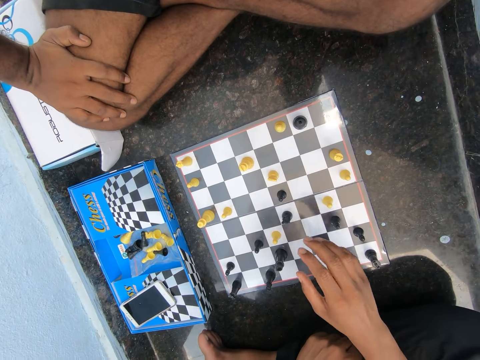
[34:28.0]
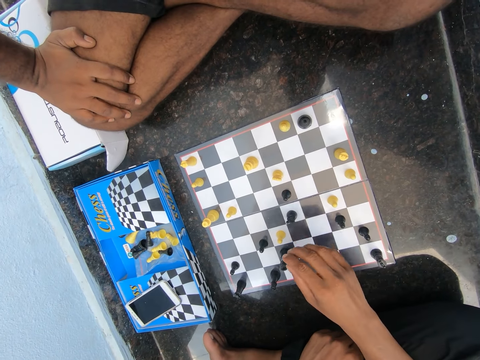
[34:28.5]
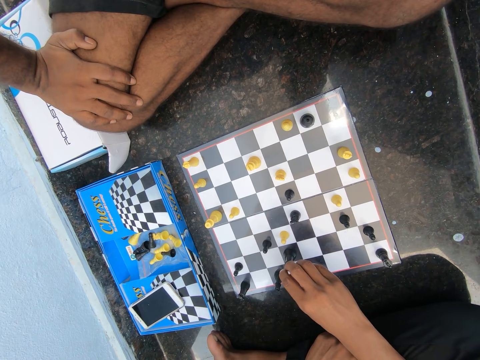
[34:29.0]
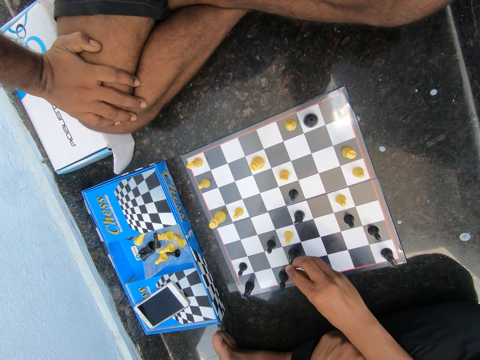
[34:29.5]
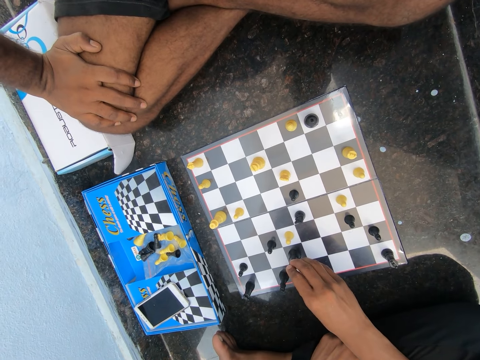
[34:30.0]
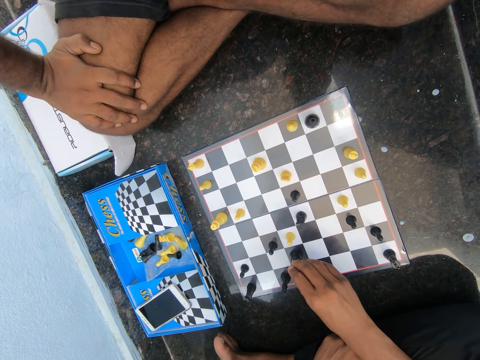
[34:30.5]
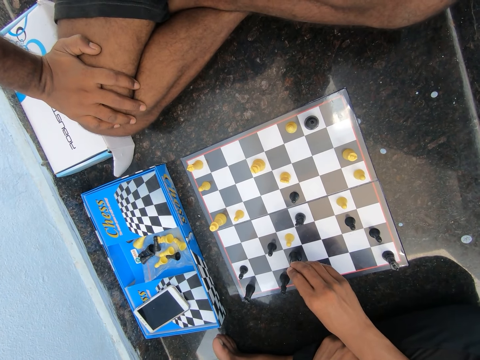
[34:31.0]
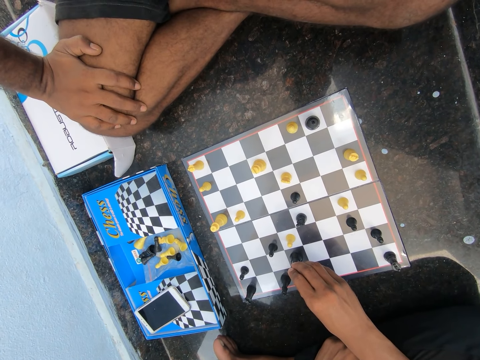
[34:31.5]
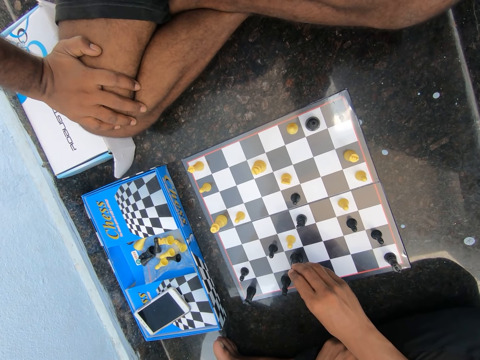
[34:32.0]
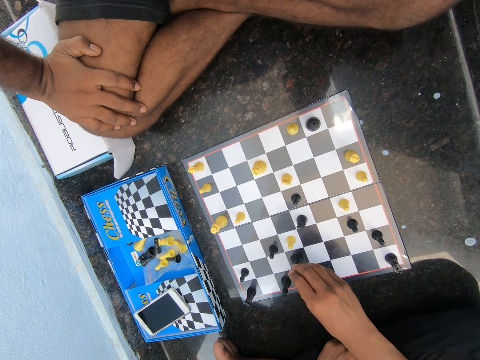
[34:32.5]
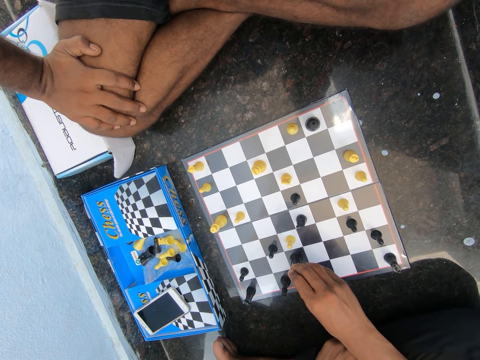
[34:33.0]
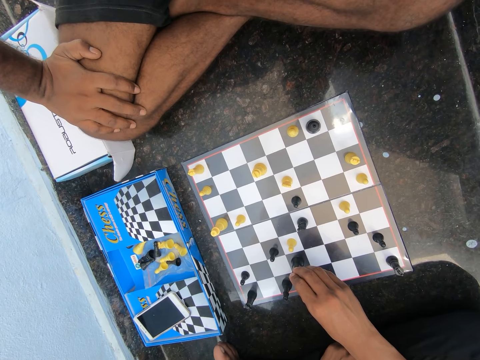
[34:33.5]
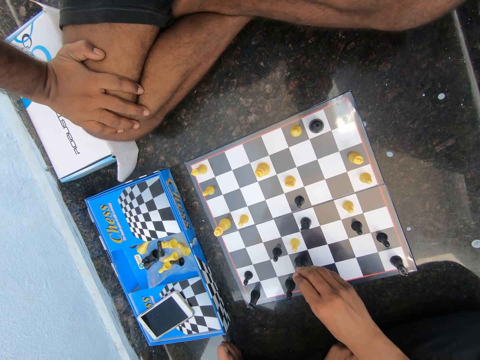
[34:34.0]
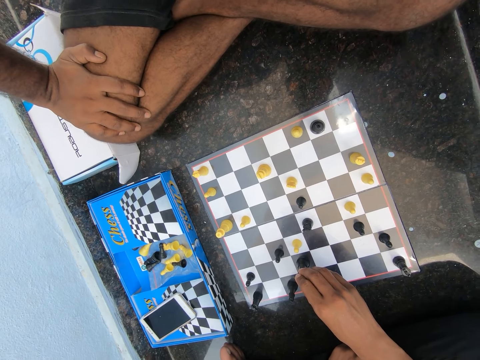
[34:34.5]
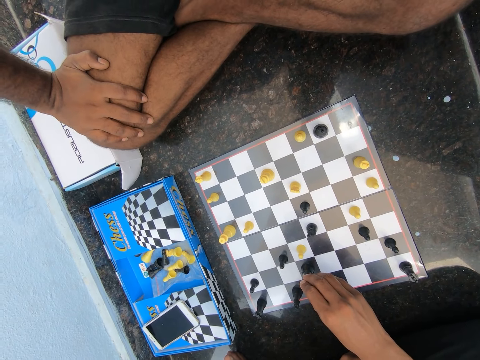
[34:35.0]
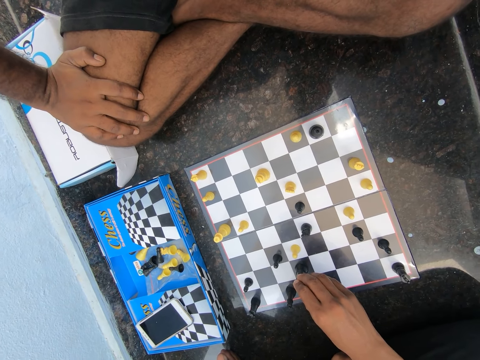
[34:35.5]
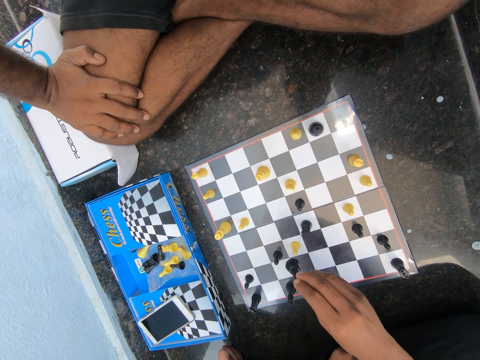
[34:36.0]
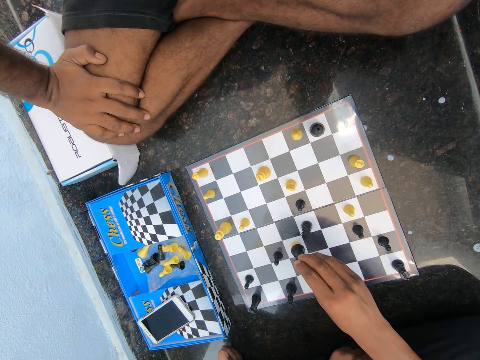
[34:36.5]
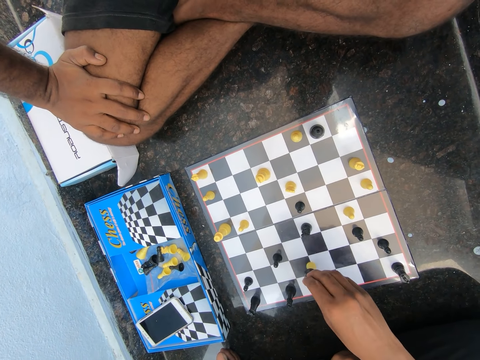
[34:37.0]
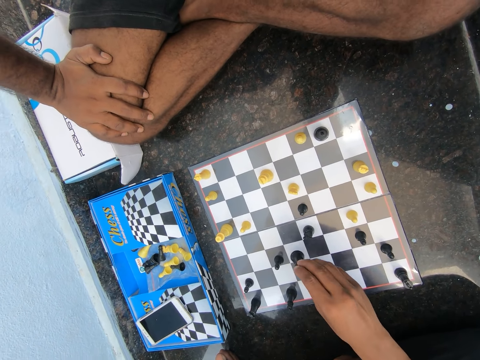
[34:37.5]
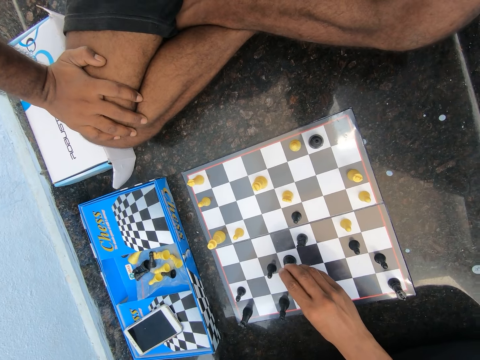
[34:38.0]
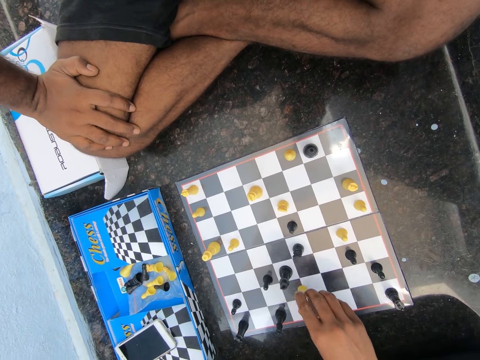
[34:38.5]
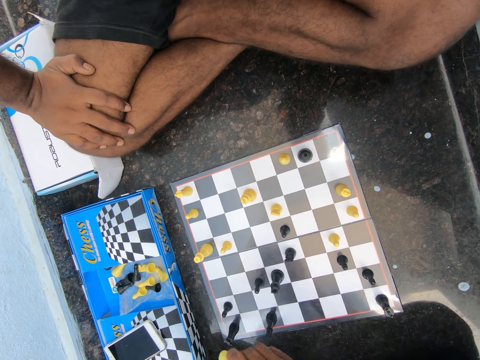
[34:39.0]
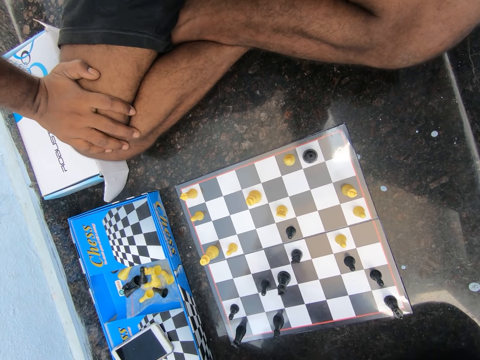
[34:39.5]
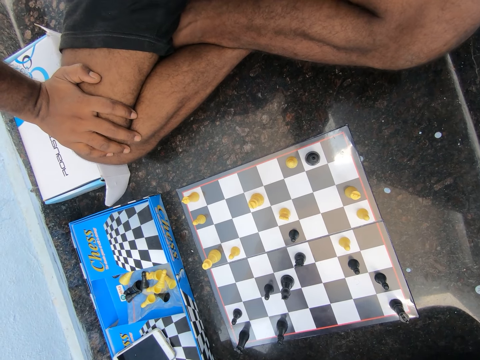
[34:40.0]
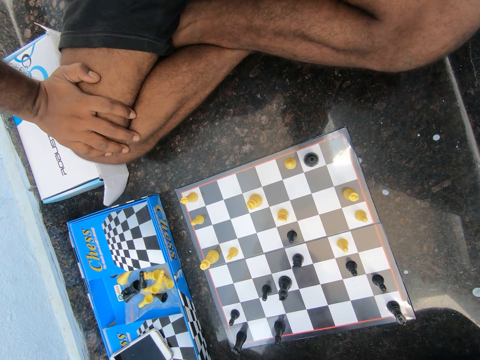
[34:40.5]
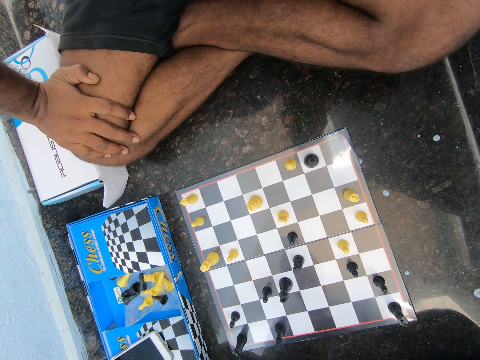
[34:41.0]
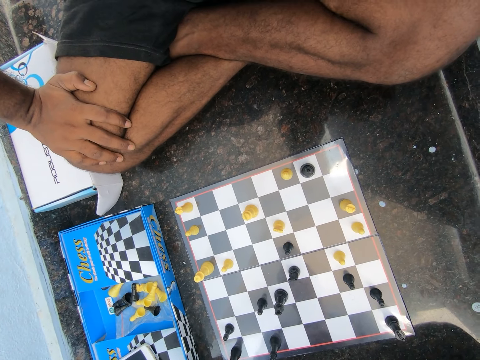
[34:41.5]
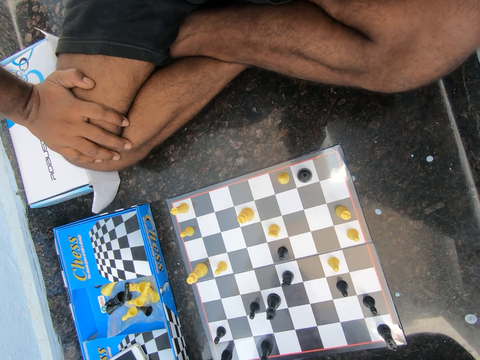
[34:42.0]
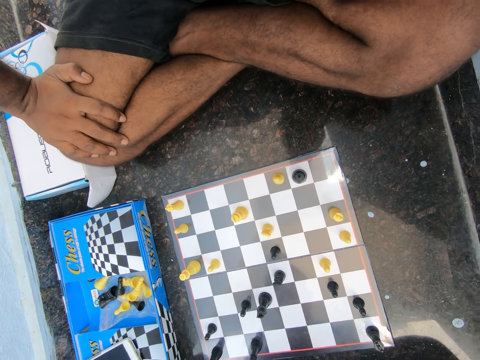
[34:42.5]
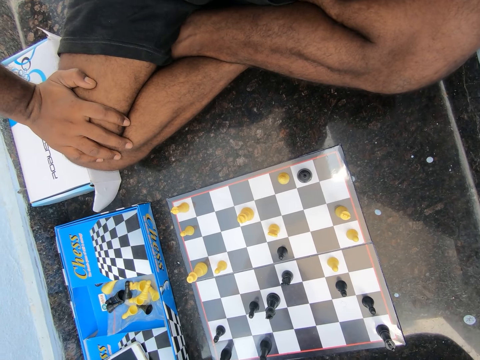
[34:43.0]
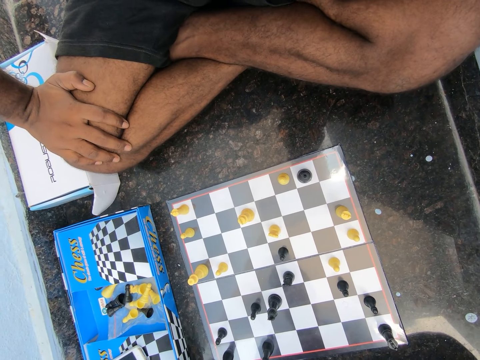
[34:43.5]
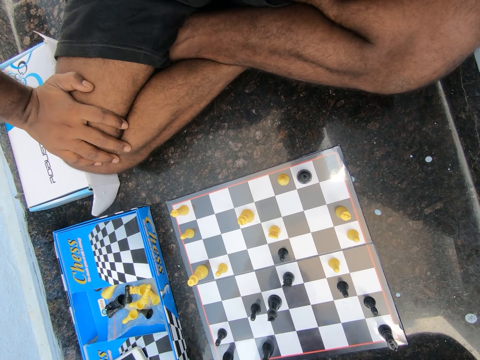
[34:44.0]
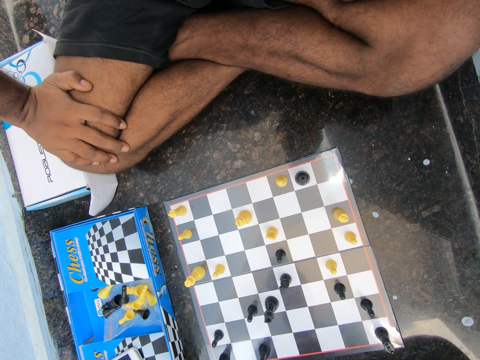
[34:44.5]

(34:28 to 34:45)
The camera wearer holds a chess pawn. They move the chess pawn across the chess board. They play chess on the floor in the room. They pick up a chess pawn and drop the chess piece on the chess pack on the floor of the room. They look at the chess board.

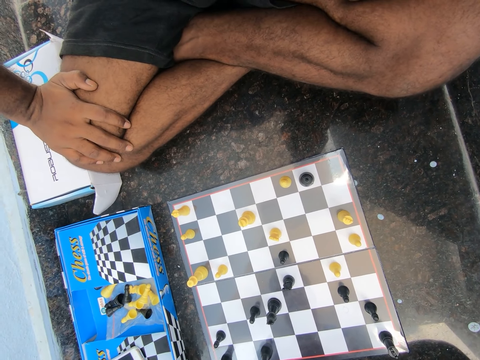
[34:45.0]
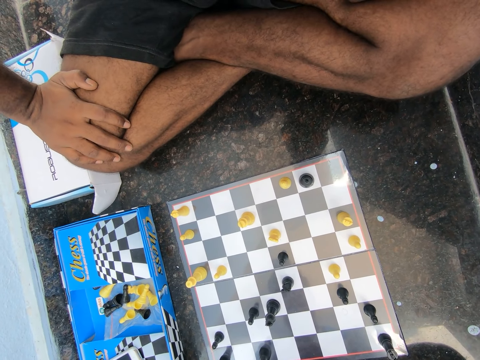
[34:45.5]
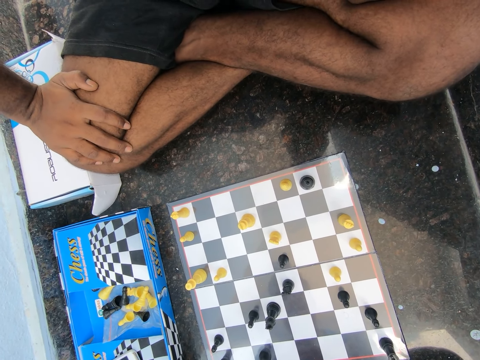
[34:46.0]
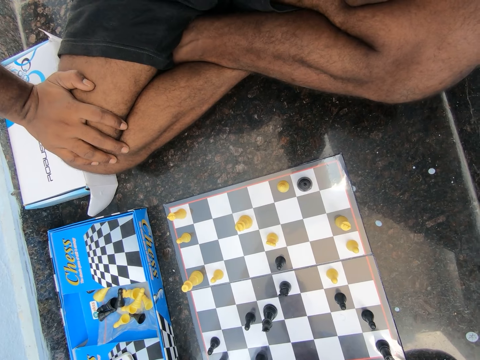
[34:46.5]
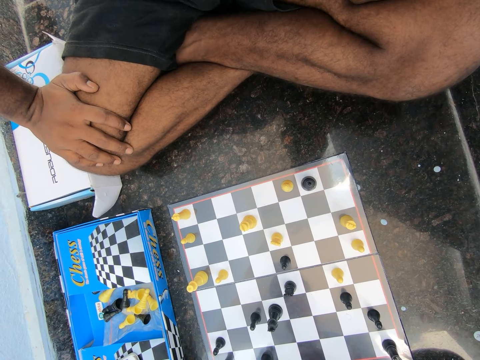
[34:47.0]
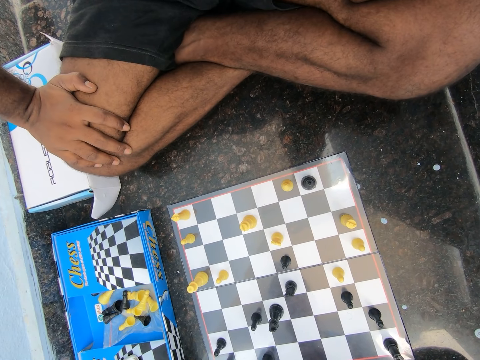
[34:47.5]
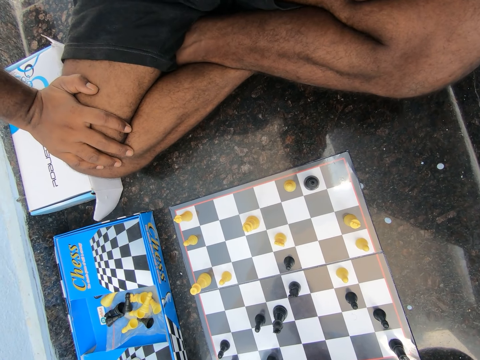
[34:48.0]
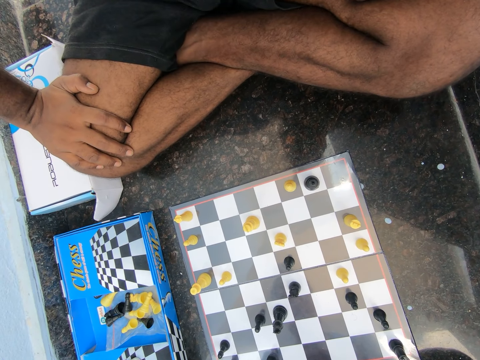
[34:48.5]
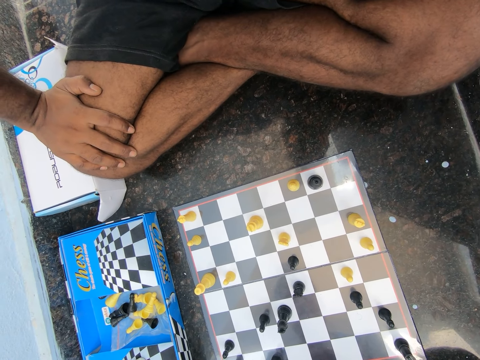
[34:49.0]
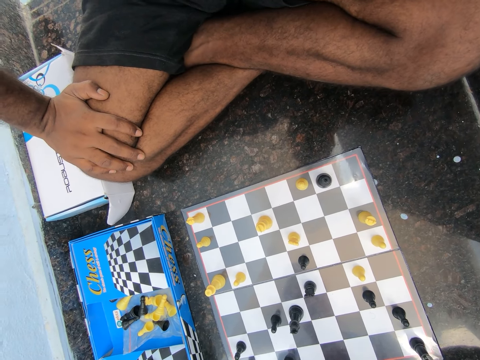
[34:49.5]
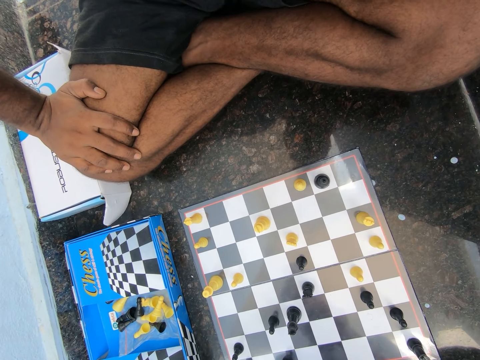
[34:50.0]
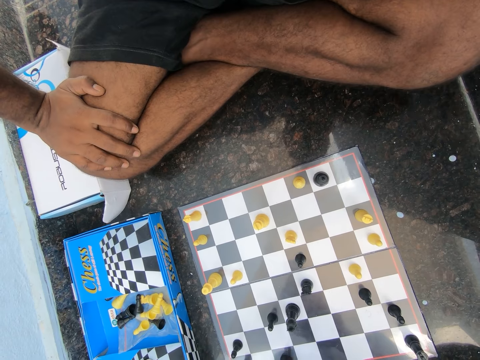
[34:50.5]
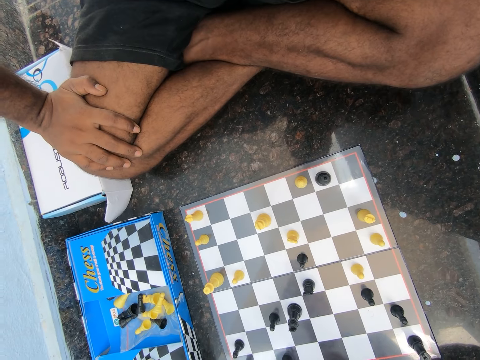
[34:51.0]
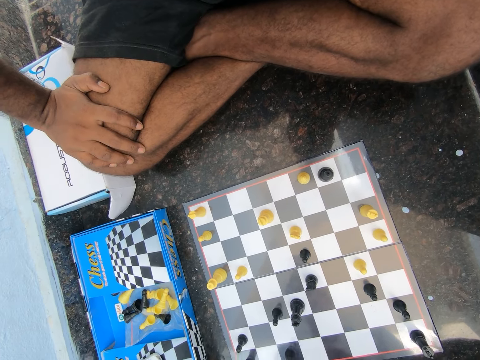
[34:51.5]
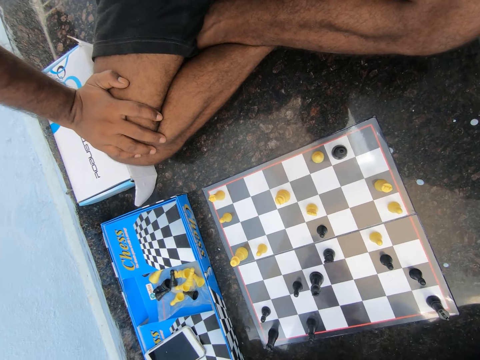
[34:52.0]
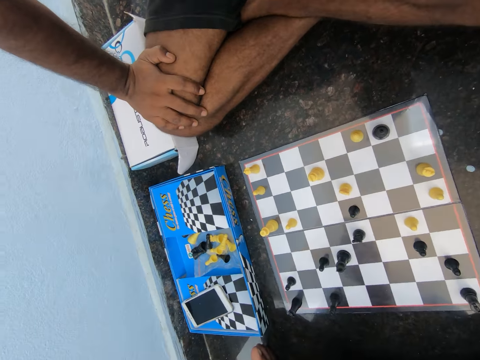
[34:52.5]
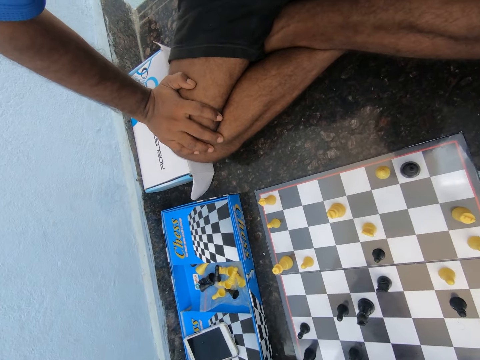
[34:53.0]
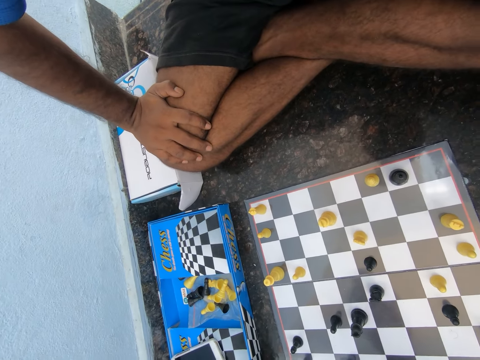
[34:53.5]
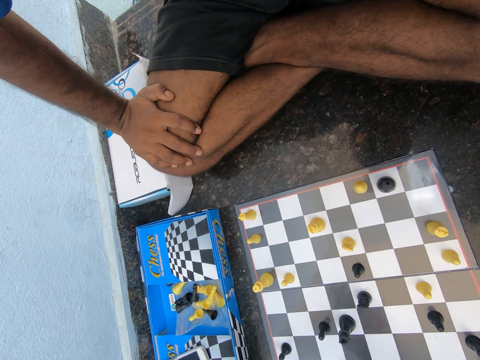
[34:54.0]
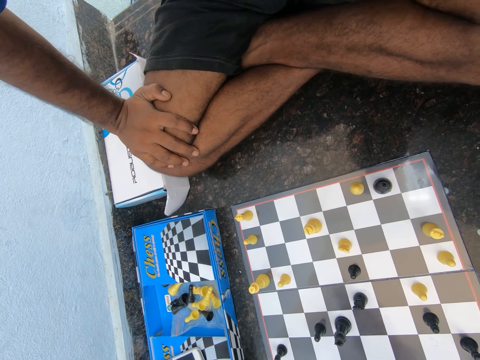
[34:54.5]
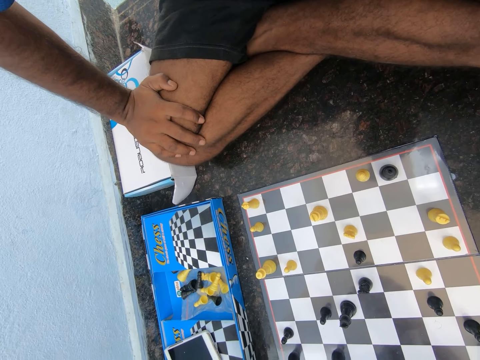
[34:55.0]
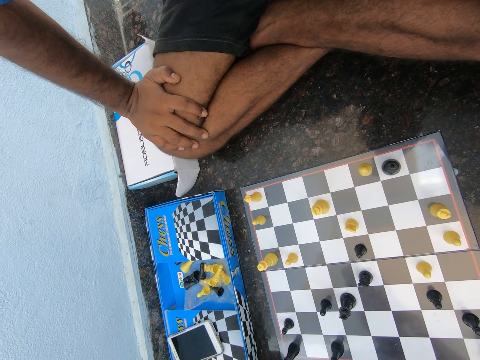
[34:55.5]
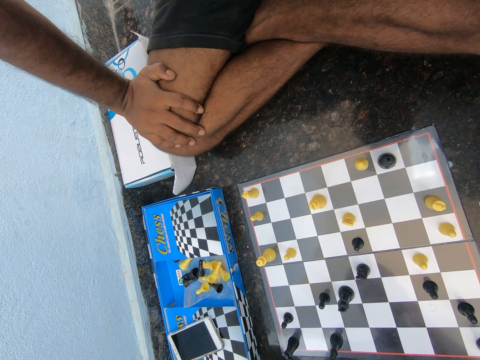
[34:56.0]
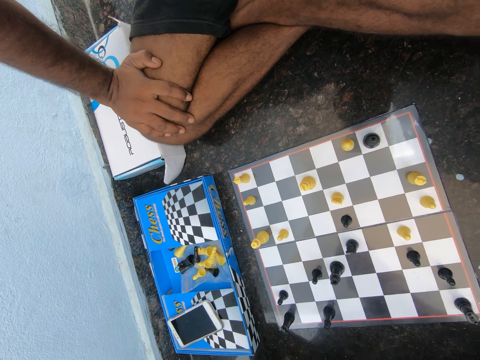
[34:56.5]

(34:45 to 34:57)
The camera wearer uses gestures. They discuss with a man in the room. They look at the chess board.
